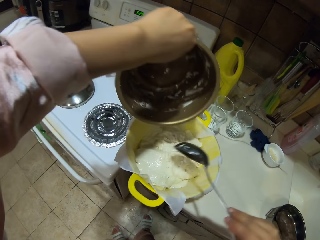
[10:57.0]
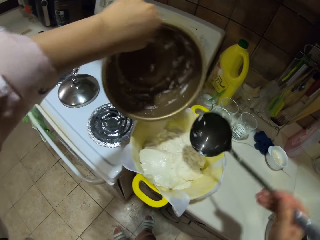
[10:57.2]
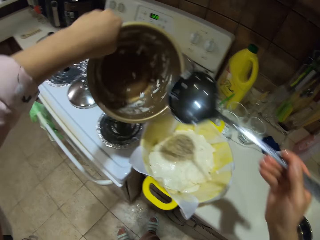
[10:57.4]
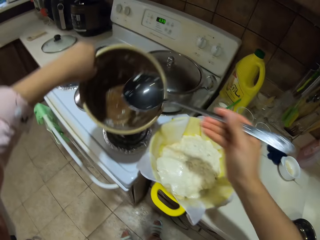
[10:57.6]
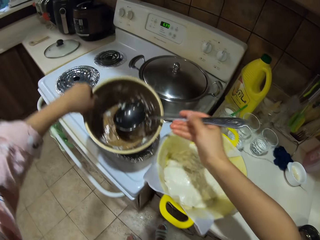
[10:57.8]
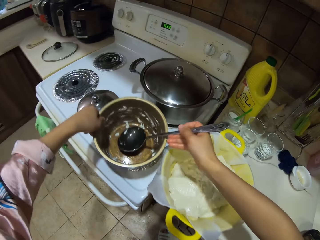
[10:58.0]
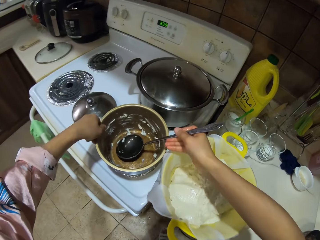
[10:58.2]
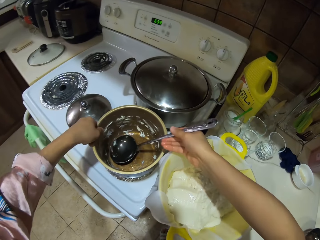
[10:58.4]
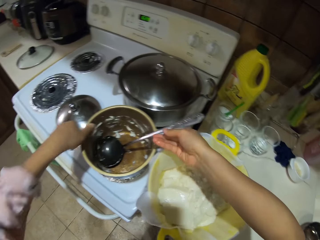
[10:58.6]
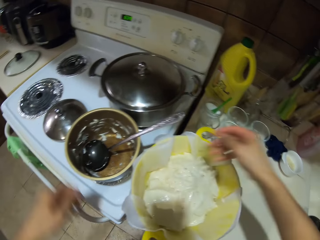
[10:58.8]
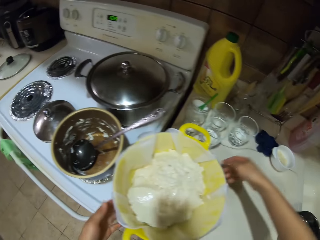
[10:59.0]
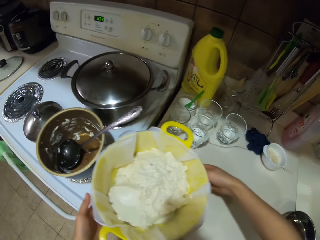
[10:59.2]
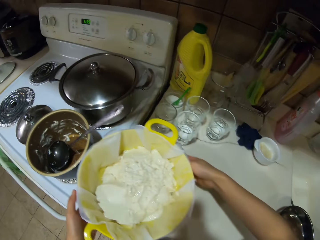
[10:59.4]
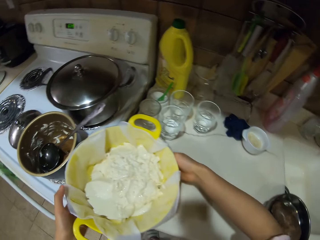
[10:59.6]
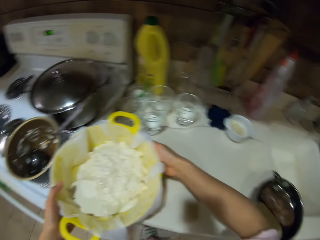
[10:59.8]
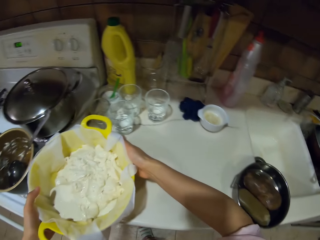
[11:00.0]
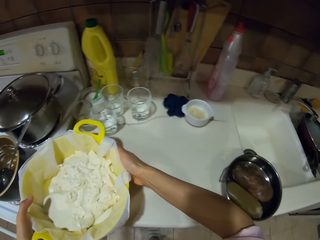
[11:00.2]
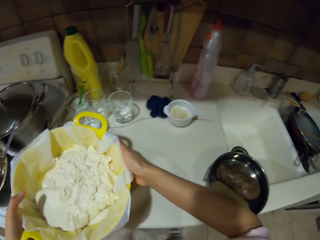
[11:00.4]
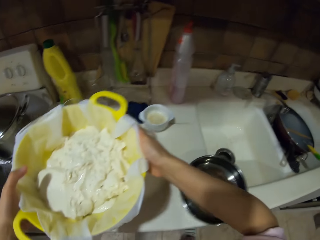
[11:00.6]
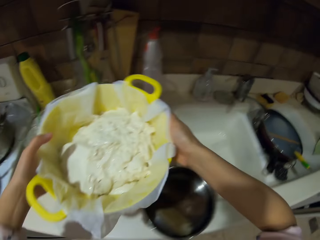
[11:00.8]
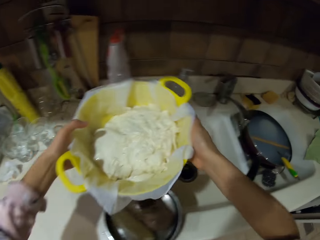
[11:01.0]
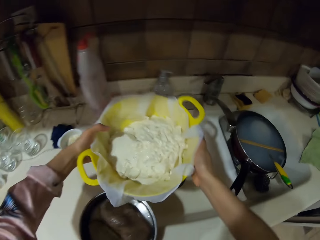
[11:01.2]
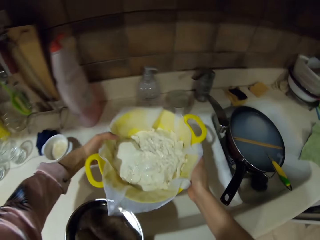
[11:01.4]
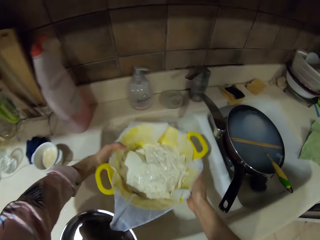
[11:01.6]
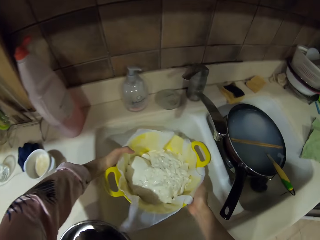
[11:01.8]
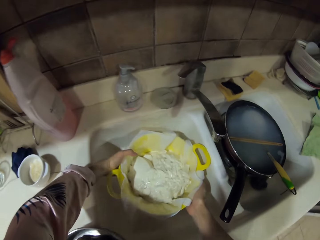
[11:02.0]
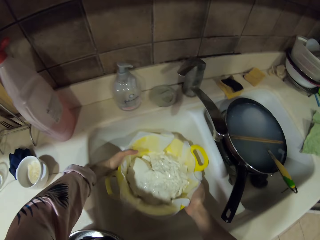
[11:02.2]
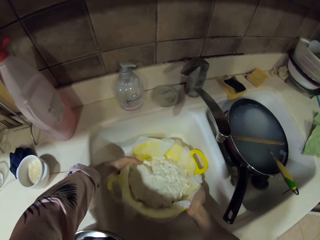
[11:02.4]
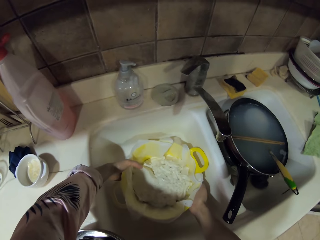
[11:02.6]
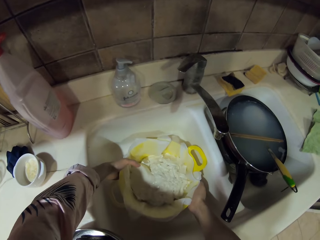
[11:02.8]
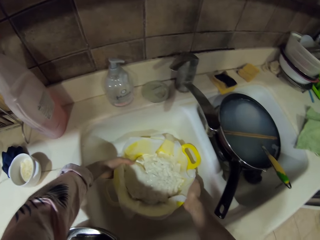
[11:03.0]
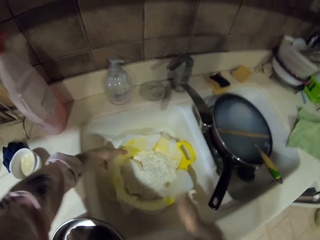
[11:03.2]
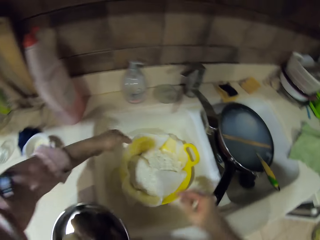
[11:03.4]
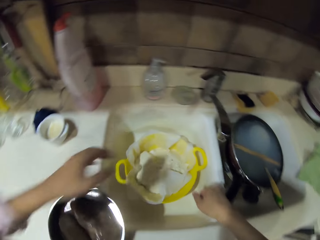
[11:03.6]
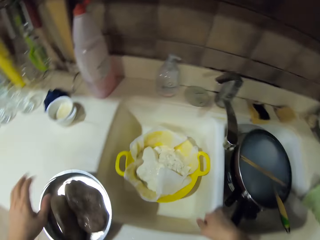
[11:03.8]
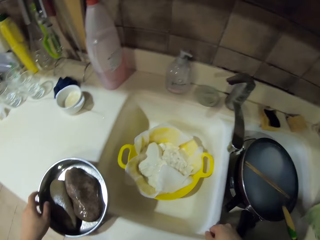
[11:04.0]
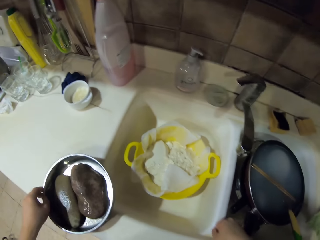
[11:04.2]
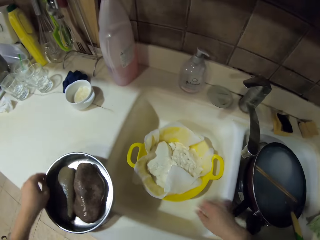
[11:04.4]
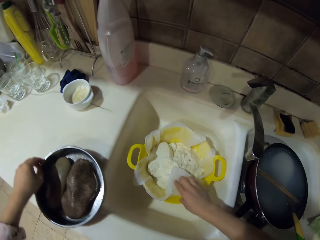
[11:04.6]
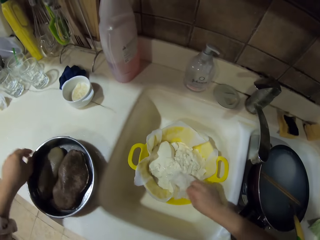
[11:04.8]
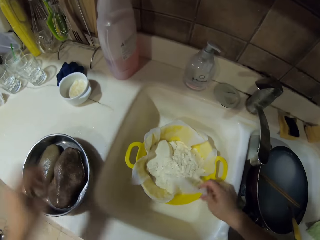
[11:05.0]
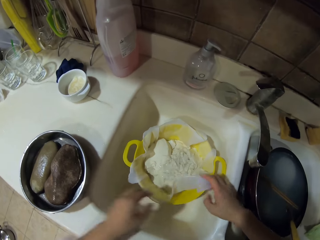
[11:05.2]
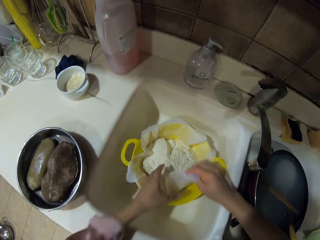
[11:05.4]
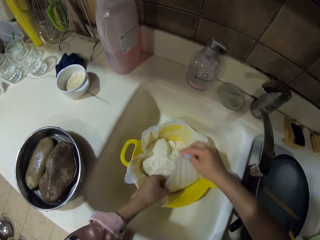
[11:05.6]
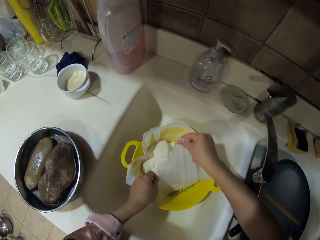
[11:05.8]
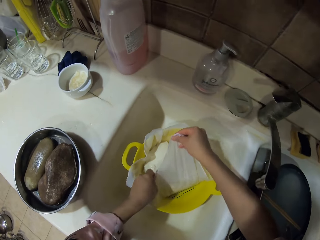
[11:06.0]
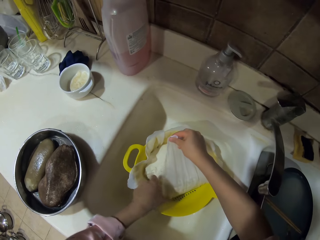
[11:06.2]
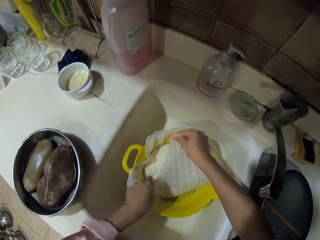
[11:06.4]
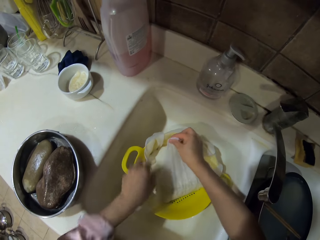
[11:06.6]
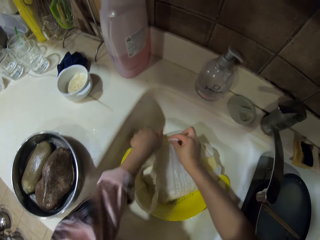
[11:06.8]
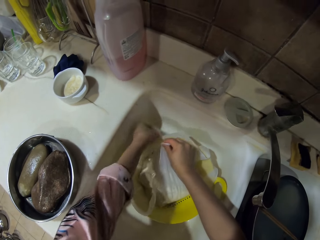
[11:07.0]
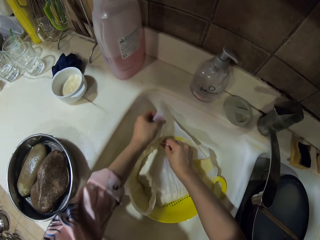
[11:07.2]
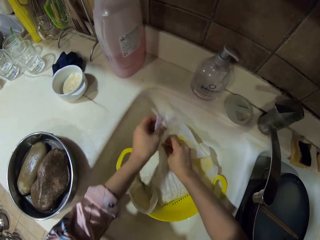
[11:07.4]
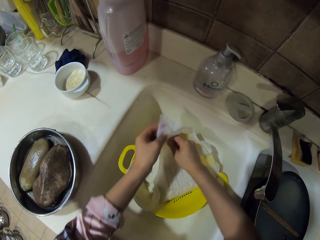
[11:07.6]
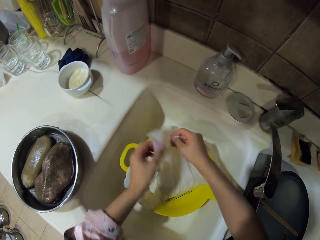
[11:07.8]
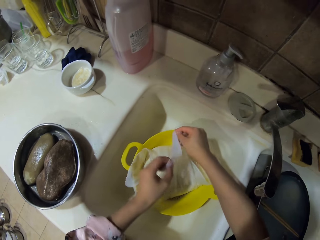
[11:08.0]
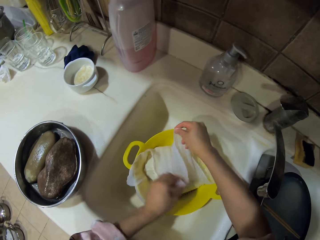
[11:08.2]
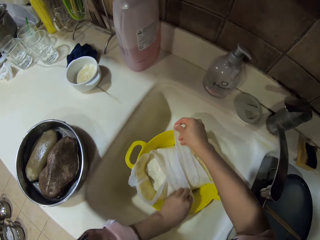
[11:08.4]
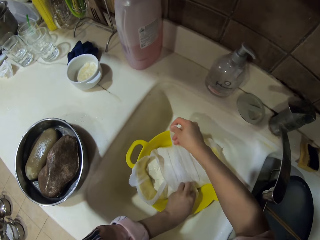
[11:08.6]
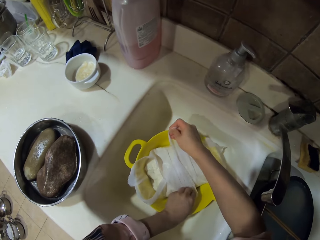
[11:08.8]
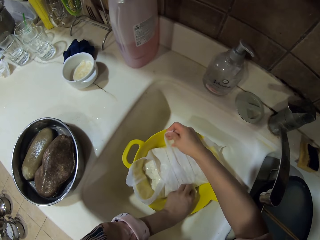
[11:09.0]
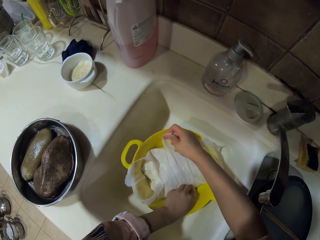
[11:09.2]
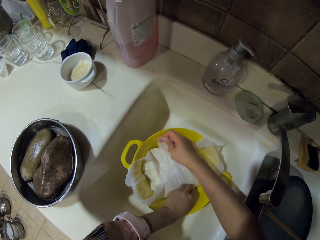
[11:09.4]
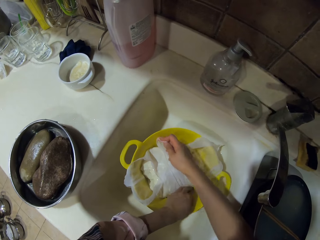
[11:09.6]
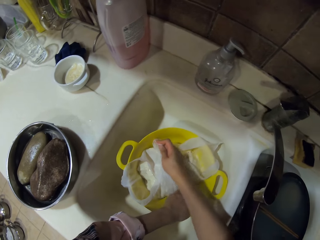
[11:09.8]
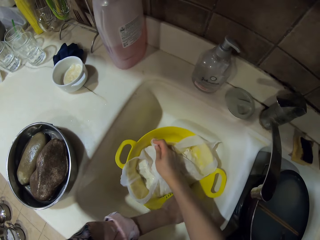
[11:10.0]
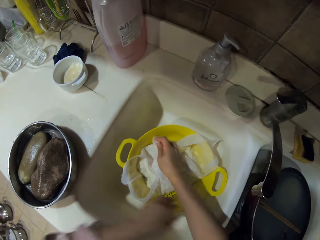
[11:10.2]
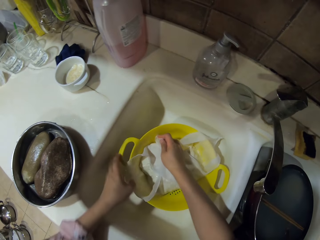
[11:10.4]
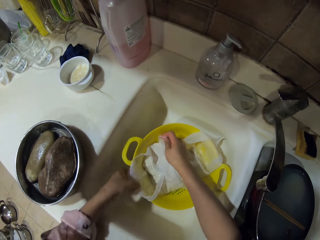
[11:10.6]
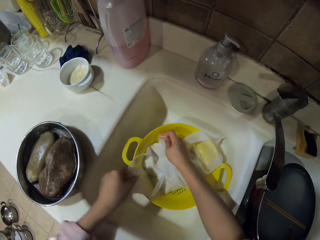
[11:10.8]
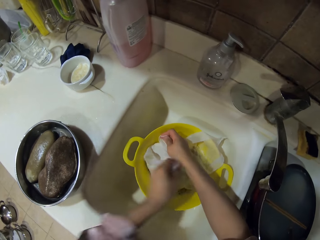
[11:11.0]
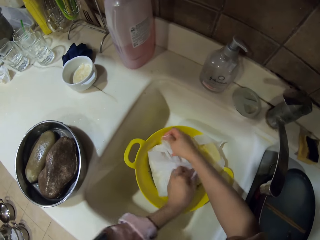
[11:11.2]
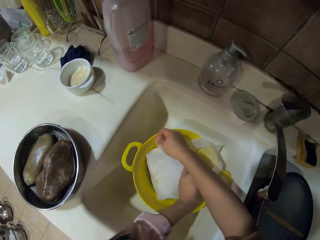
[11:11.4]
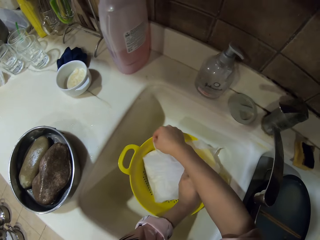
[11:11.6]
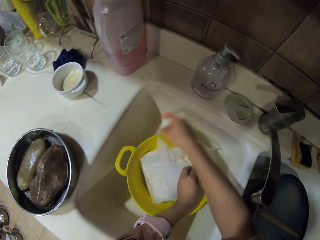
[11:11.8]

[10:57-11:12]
The camera wearer puts the cooking pot on the burner. They put the soup spoon in the pot. They pick up the sieve dish on the countertop. They put the sieve dish in the sink. They move the tray on the countertop. They wrap something with a cloth in the sieve dish.

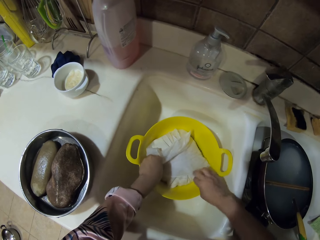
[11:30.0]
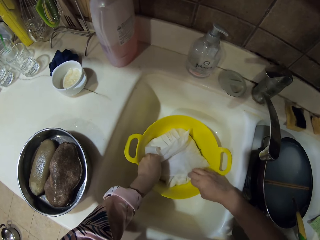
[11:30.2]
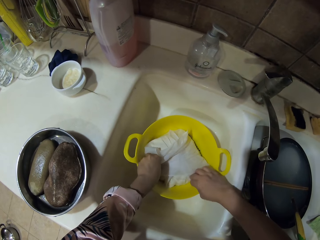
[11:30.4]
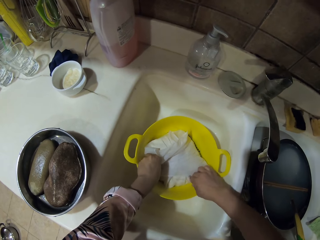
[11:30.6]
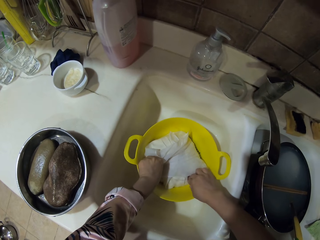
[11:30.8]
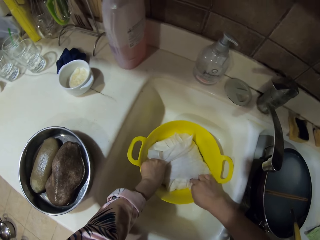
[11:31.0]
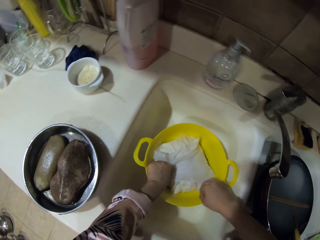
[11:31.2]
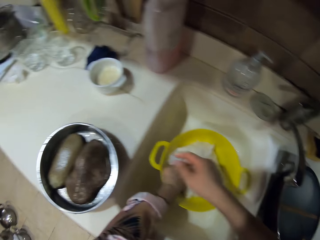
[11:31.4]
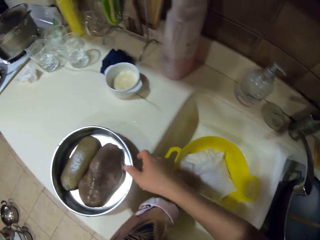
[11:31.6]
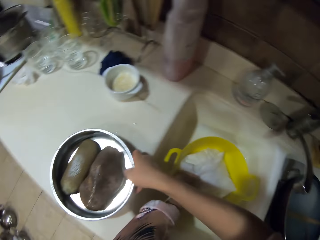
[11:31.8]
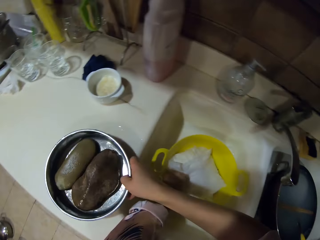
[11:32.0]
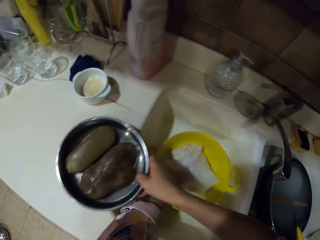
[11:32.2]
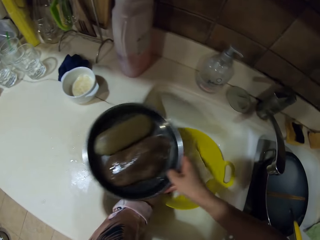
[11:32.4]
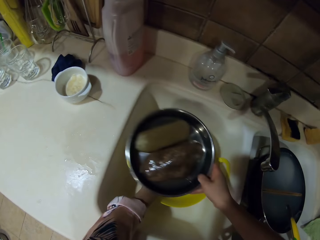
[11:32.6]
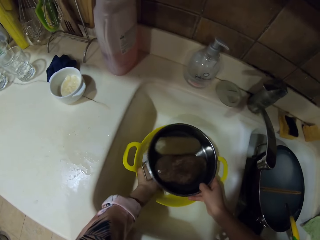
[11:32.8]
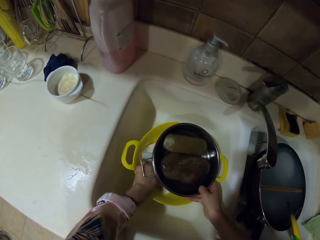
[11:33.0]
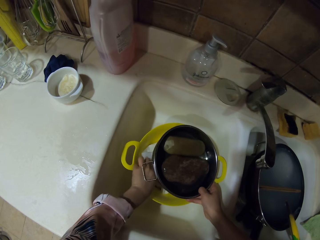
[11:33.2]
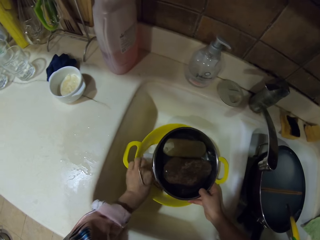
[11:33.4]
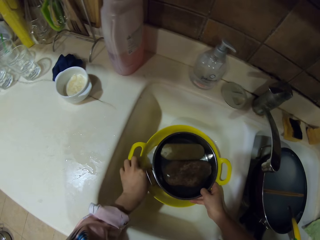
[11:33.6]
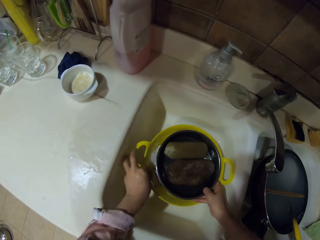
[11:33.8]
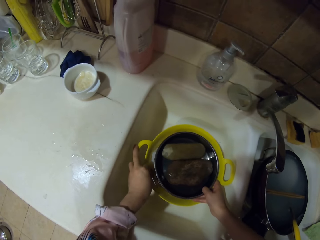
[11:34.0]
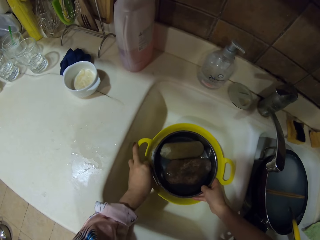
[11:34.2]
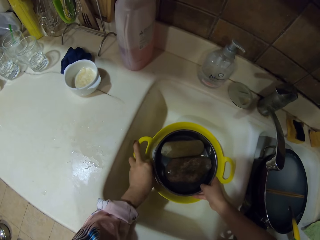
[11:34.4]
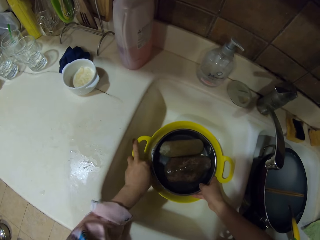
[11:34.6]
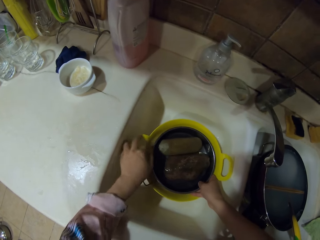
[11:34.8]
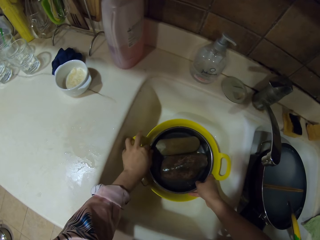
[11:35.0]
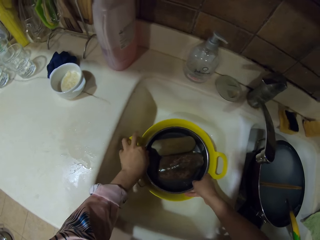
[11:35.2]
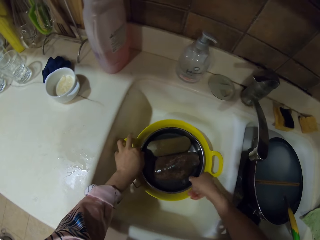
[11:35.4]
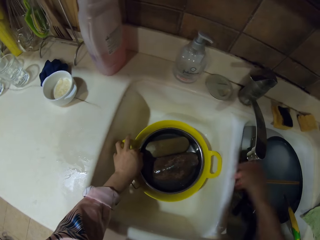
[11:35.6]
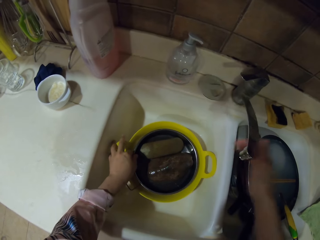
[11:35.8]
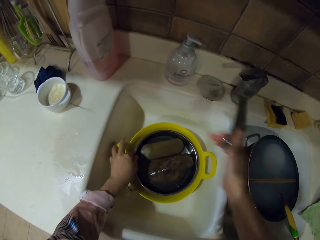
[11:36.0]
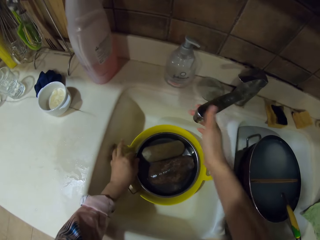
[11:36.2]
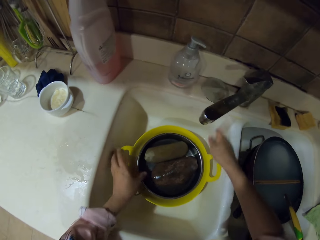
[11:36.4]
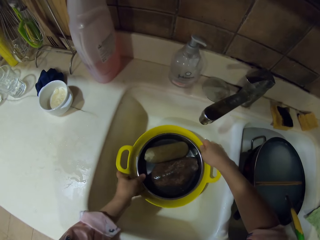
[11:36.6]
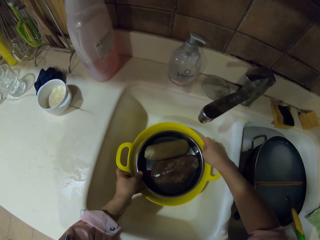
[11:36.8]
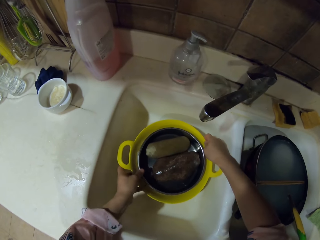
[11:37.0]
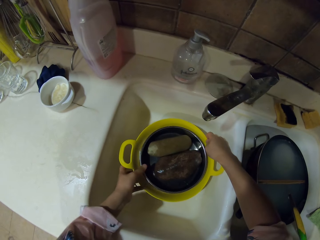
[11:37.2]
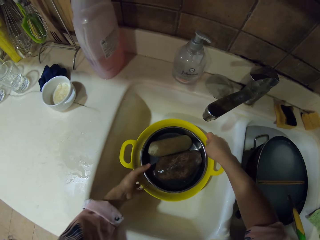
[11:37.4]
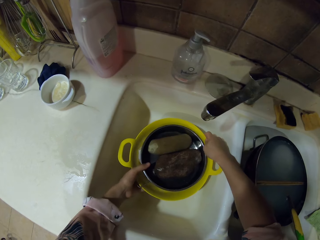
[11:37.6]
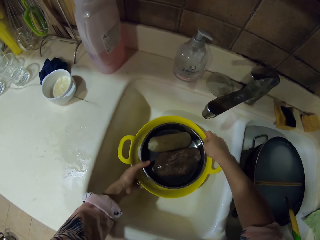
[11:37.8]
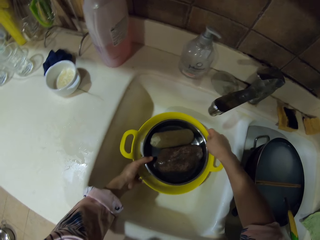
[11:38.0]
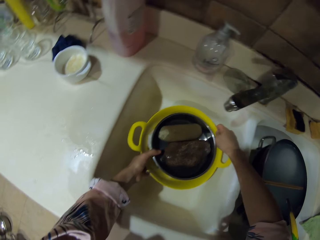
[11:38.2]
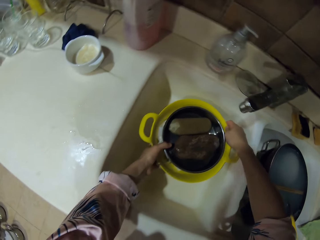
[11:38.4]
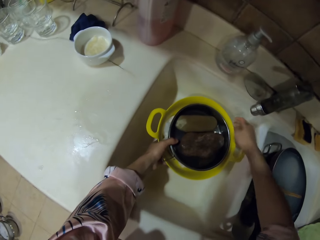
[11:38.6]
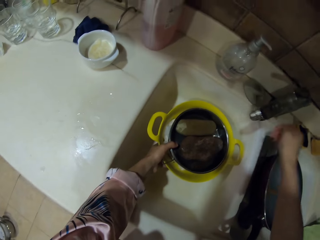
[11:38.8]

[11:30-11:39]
The camera wearer picks up the tray on the countertop. They put the tray in the sieve dish. They turn the faucet sideways. They move the sieve dish in the sink.
